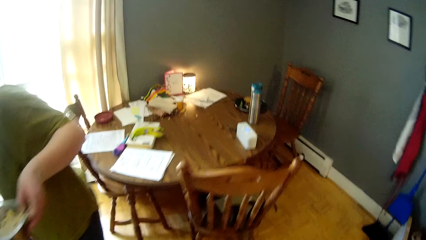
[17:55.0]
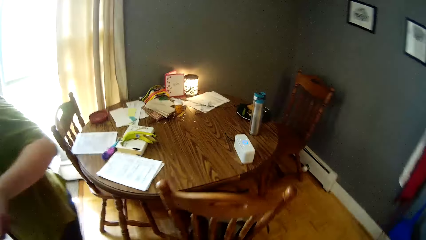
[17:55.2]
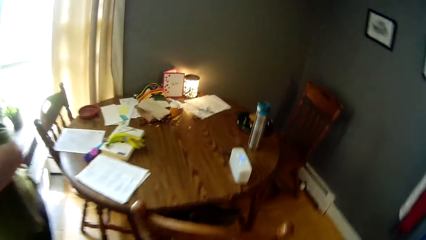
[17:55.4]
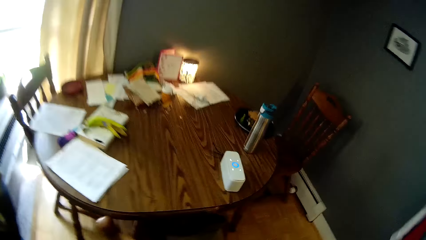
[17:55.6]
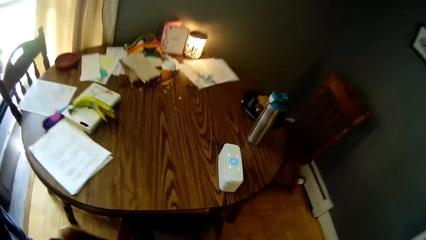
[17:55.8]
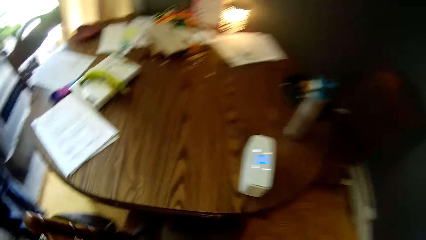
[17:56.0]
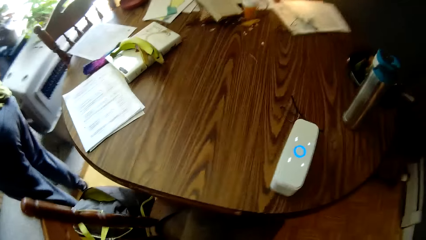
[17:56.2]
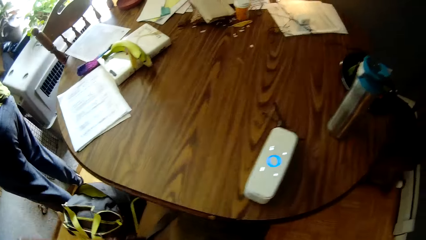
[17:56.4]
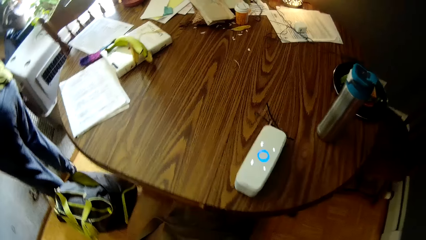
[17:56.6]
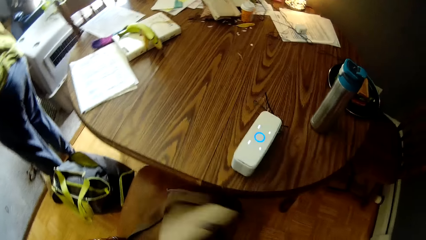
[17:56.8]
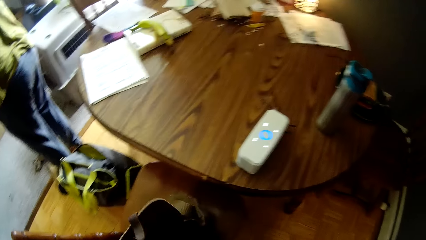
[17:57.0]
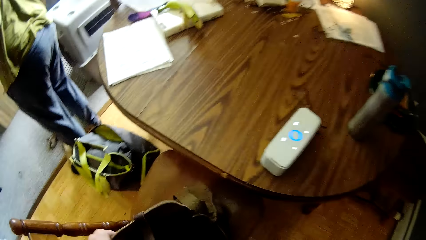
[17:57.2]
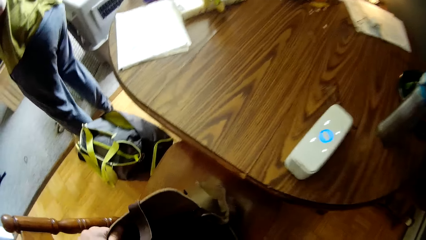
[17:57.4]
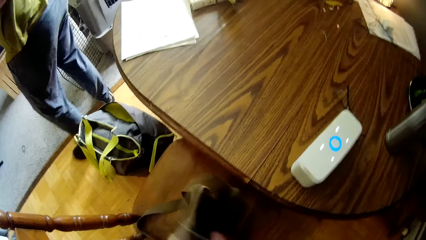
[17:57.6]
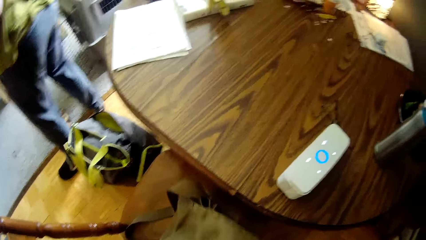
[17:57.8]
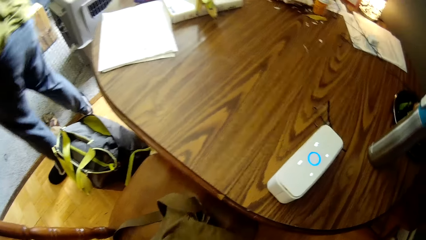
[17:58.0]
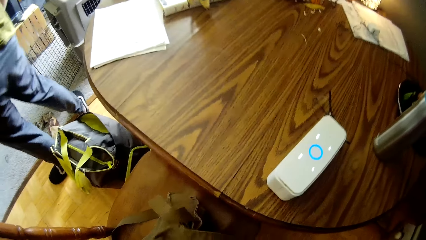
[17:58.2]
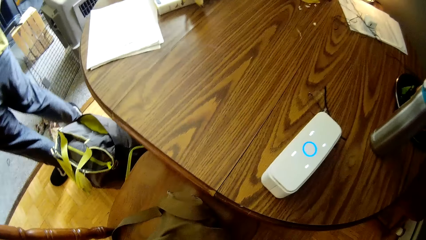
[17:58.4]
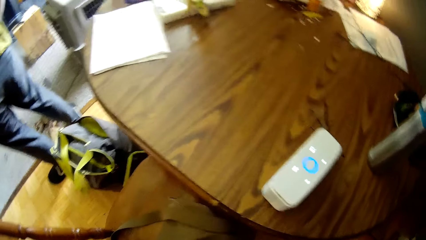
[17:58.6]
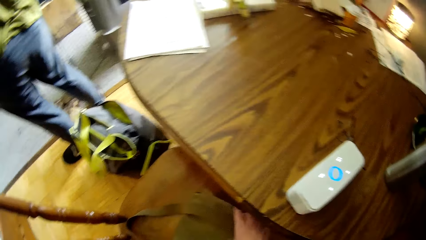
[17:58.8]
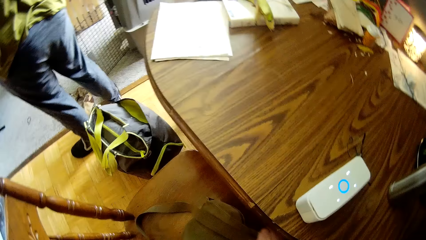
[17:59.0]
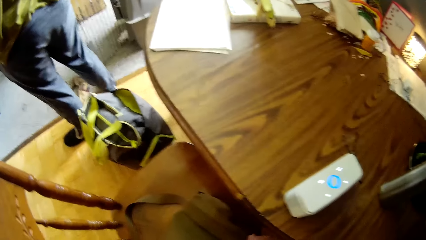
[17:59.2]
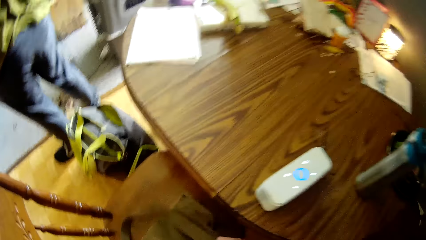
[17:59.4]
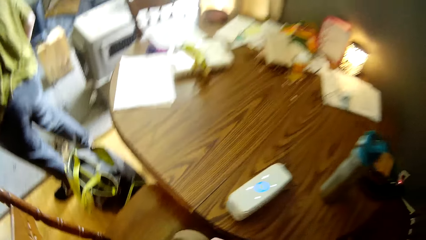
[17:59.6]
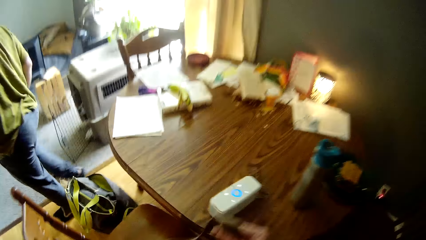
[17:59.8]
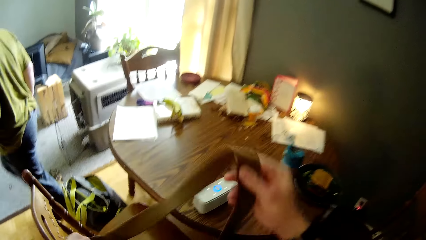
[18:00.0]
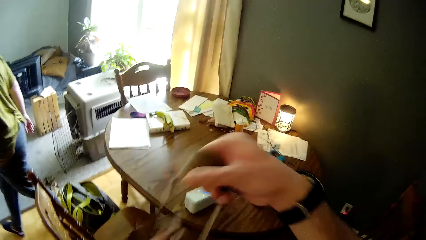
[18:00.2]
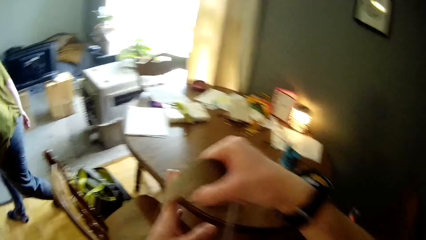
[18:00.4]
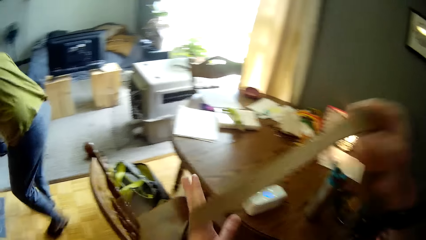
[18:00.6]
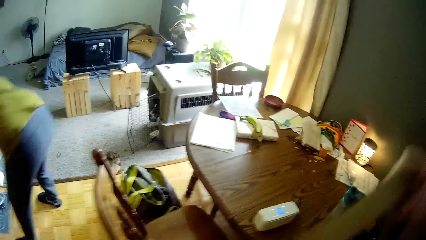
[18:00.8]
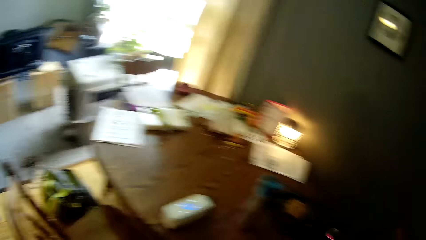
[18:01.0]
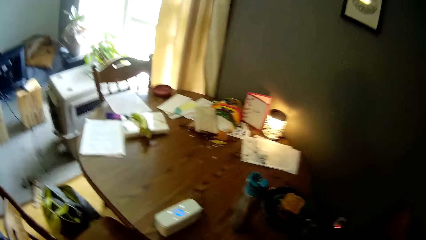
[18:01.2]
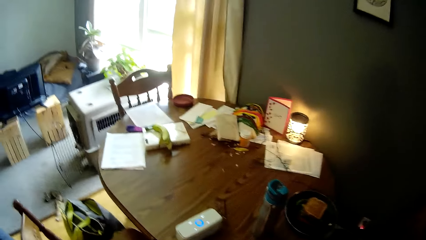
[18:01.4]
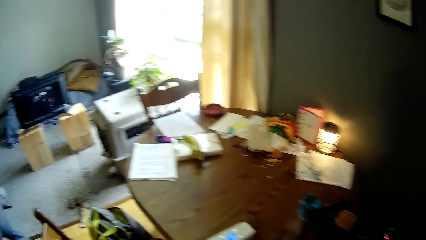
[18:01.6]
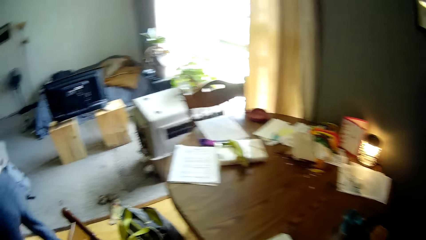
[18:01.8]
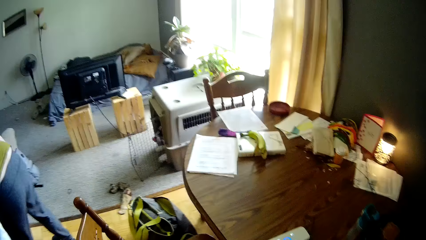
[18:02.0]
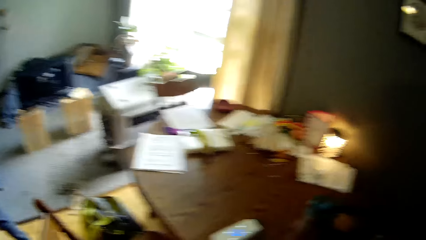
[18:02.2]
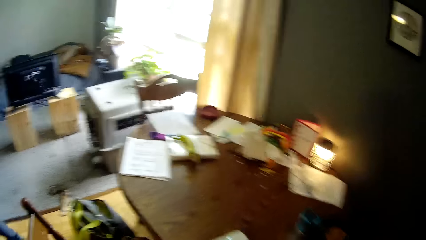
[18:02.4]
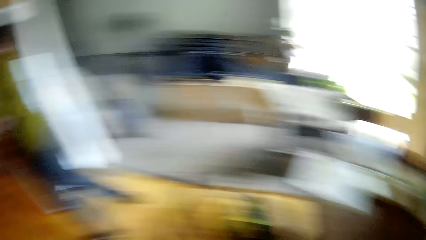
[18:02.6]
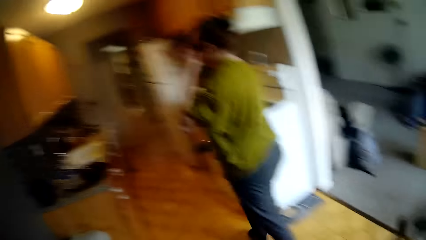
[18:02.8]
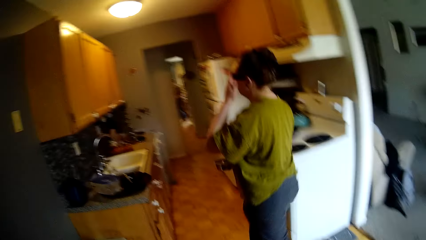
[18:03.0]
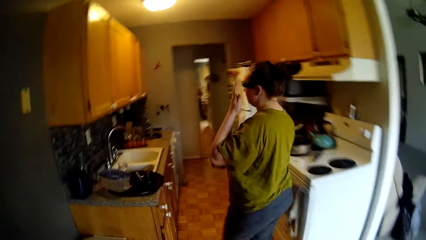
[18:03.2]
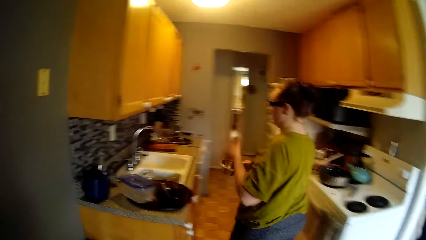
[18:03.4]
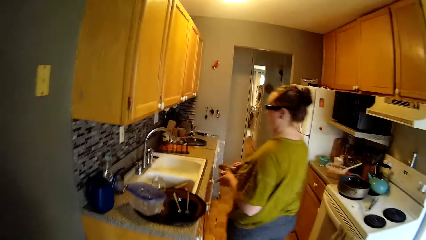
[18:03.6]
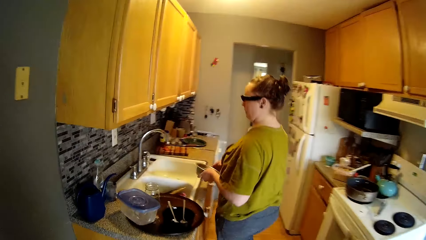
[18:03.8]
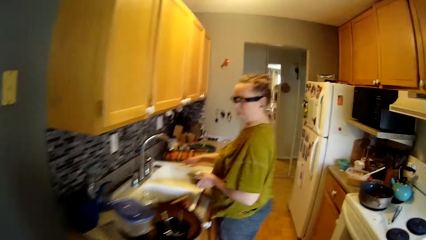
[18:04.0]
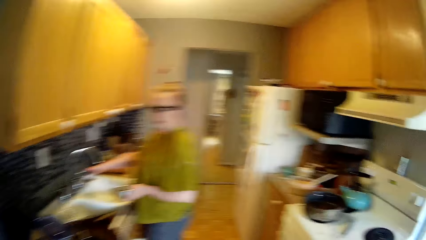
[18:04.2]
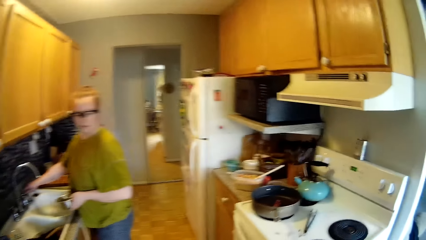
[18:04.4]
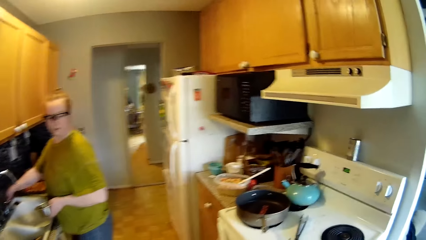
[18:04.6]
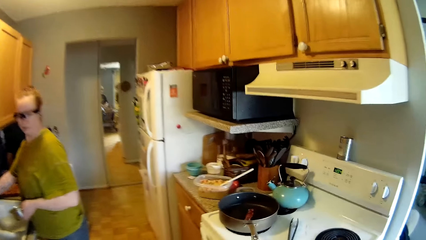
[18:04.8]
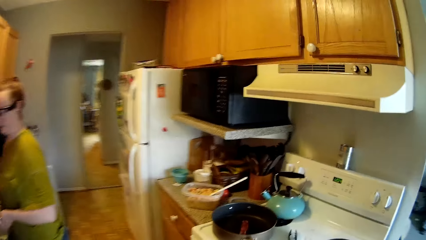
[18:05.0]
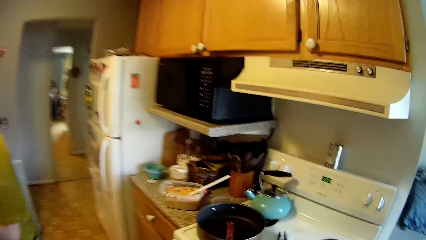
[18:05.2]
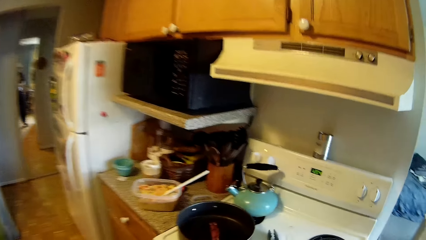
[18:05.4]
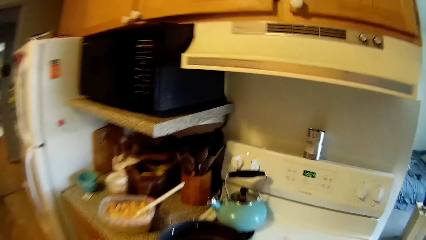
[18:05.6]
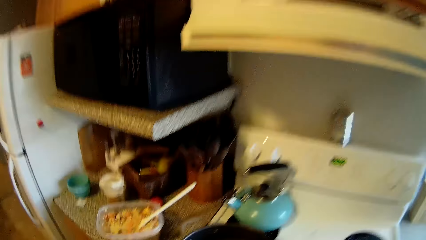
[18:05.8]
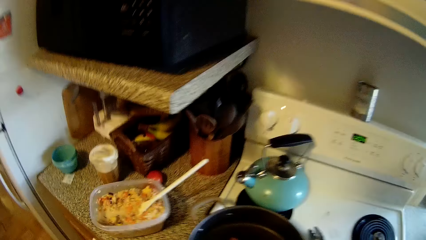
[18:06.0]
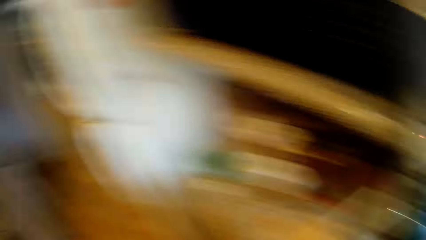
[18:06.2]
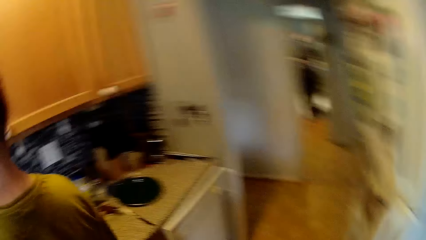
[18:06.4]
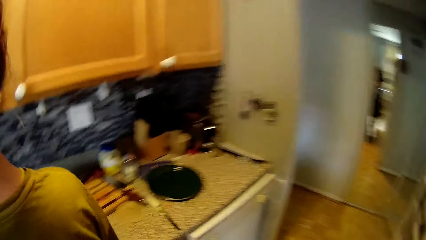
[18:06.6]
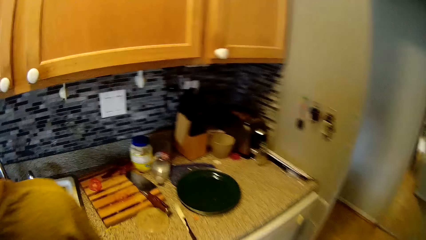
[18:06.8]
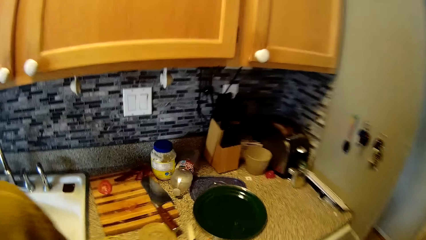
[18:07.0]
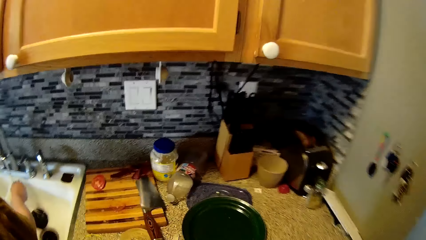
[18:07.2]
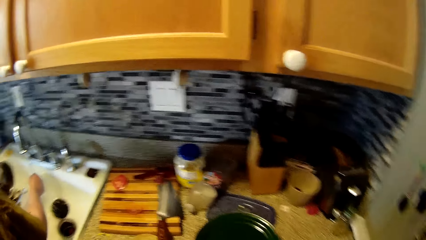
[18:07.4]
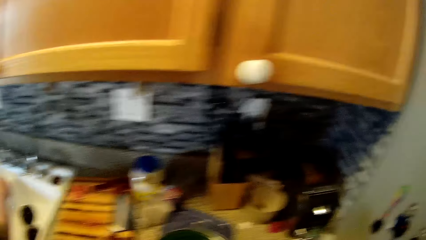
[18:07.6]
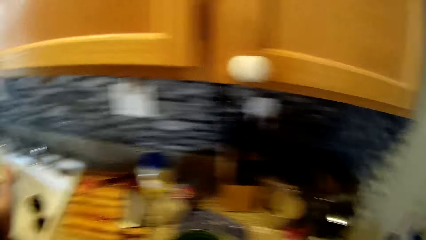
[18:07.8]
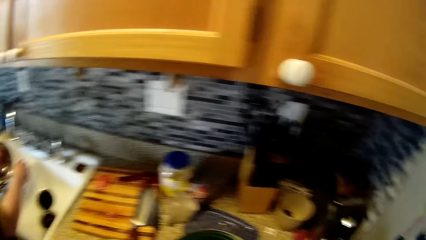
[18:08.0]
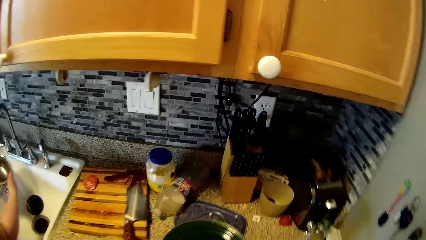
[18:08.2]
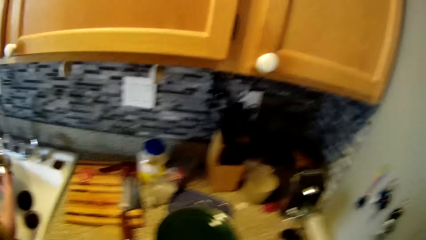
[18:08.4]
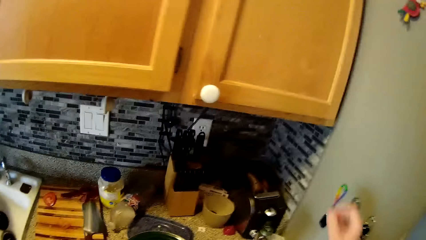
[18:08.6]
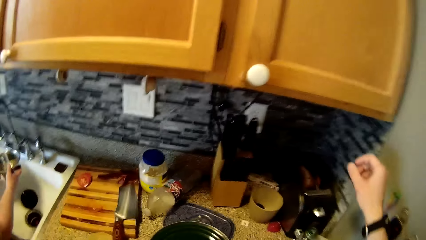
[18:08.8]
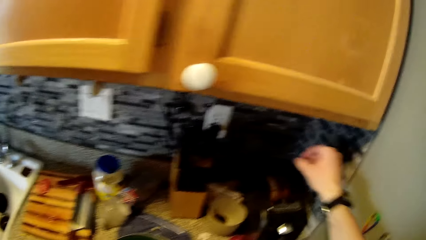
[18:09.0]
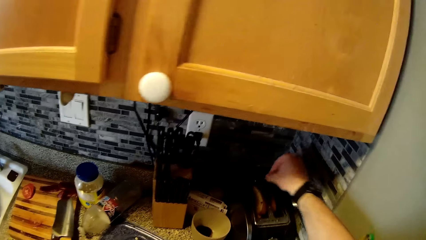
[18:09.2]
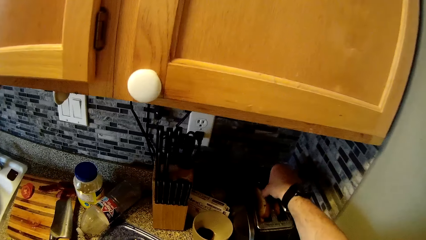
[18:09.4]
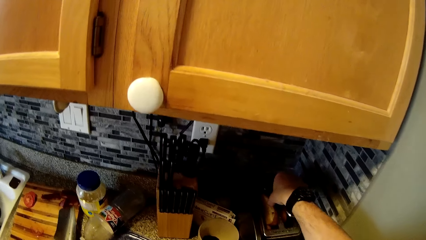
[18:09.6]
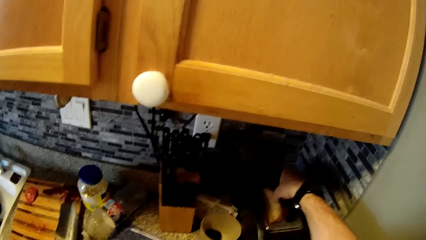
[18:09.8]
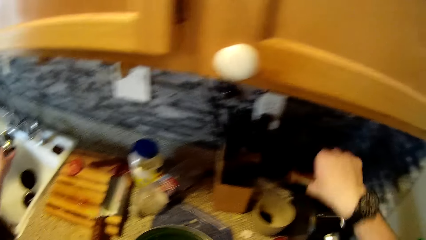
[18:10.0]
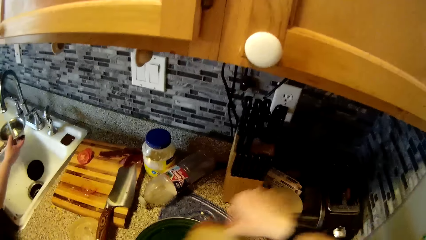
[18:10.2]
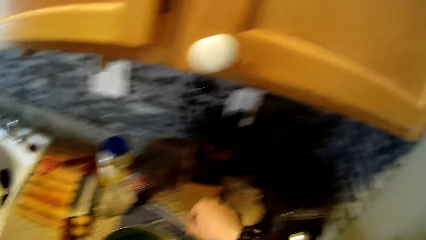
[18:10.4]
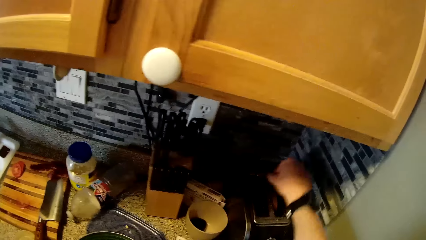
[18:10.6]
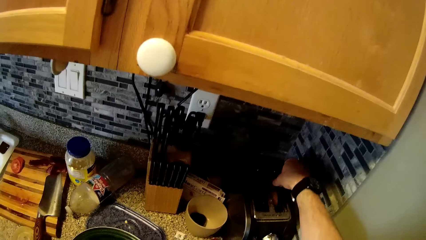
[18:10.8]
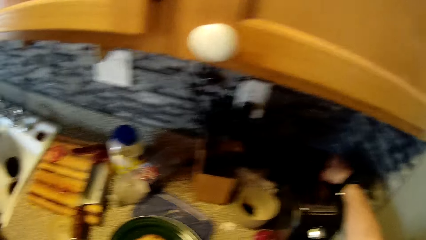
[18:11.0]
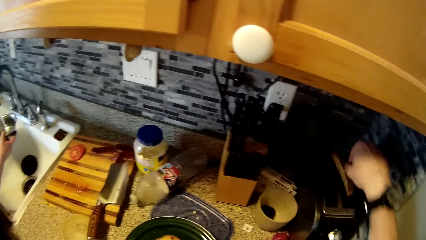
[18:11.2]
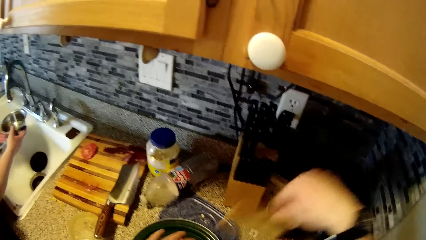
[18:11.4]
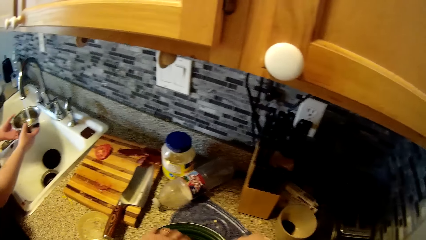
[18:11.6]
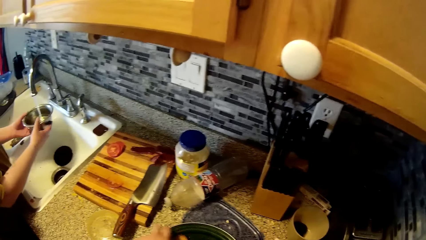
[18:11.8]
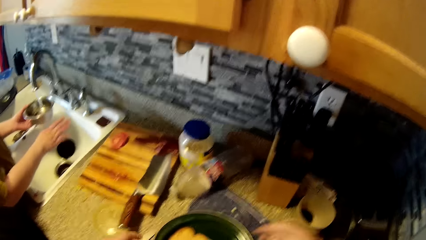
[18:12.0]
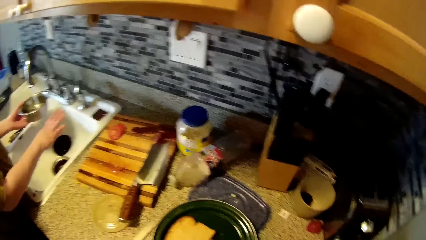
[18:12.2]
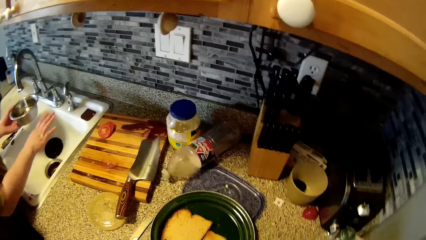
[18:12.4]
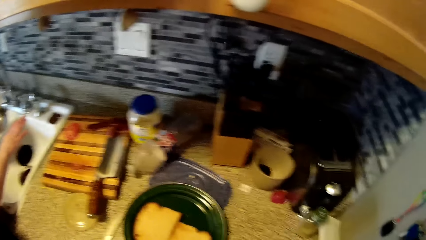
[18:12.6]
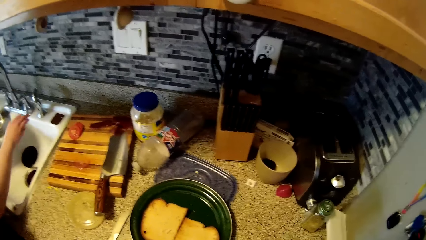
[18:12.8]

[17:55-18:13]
The camera wearer removes the bag from the chair. He places the bag on the chair with both hands. He picks the bag on the chair with both hands. He walks to the kitchen. The woman opens water from a tap by the kitchen sink with her right hand and a bowl in her left hand. She rinses the bowl in her right hand with water from the tap. The camera wearer interacts with the woman. He transfers bread from a toaster on the kitchen slab into a fry pan with his right hand. The woman takes water from the tap by the kitchen sink with the bowl in both hands.
